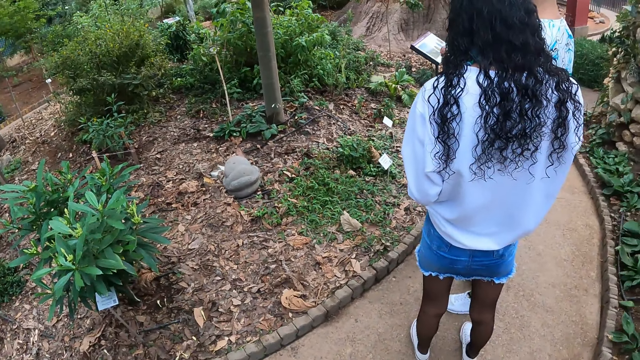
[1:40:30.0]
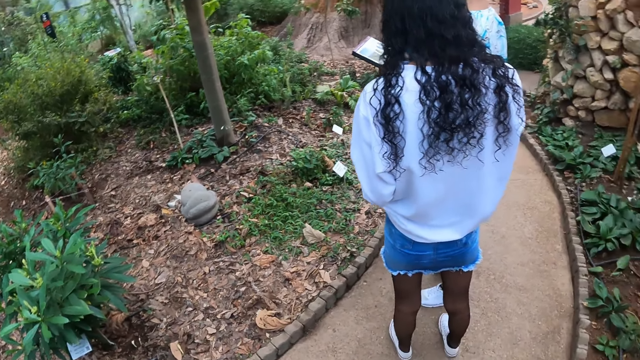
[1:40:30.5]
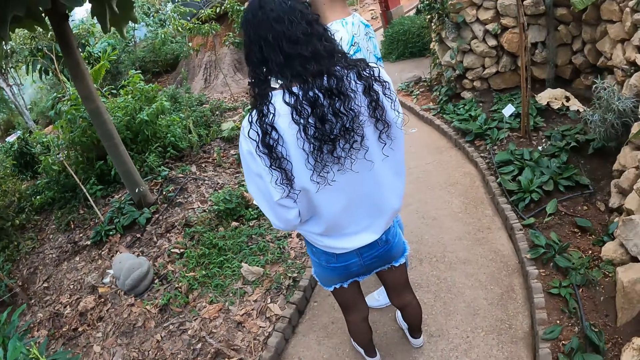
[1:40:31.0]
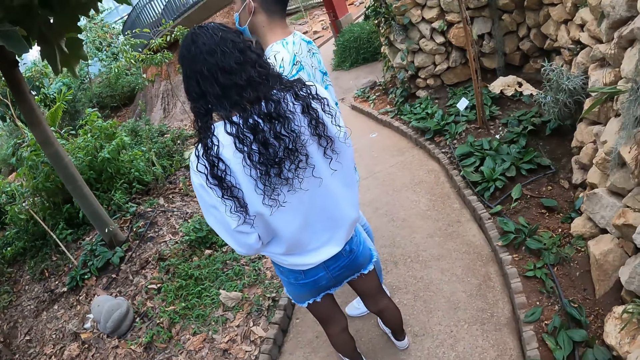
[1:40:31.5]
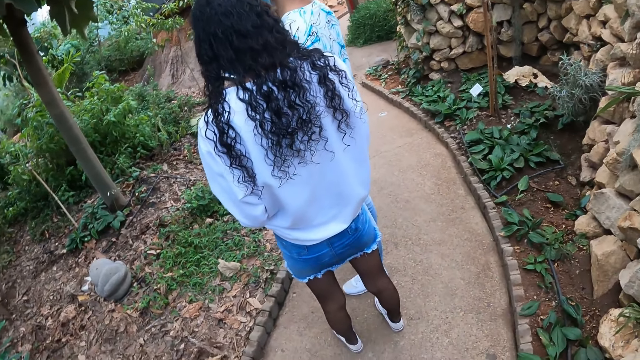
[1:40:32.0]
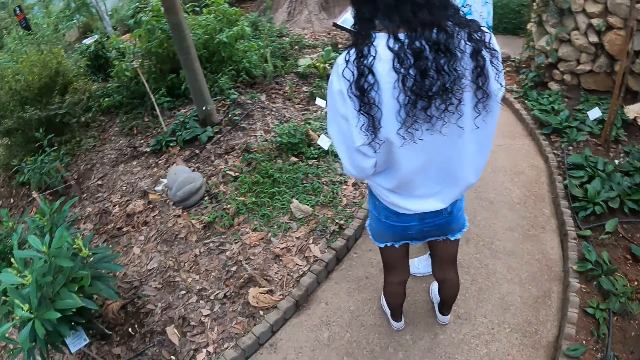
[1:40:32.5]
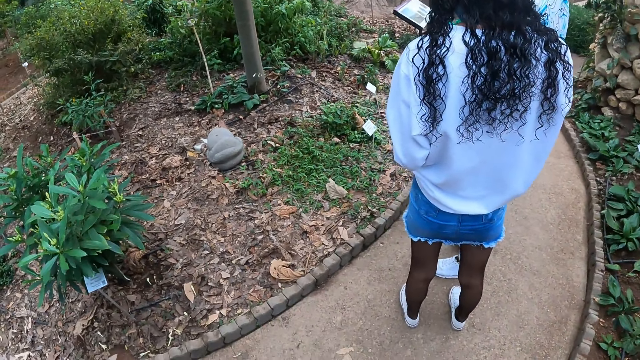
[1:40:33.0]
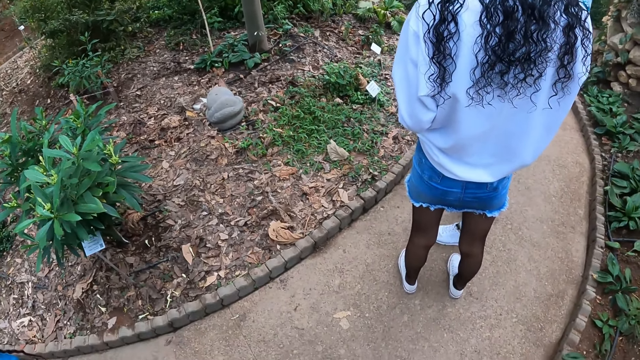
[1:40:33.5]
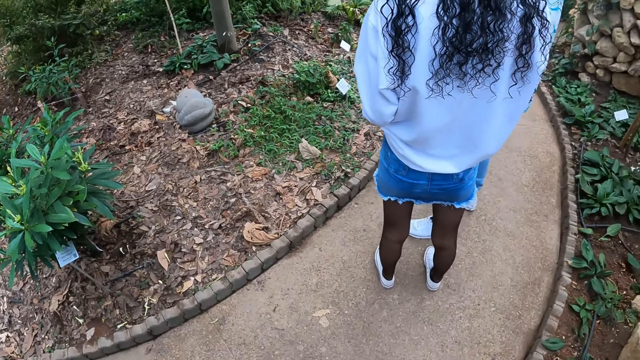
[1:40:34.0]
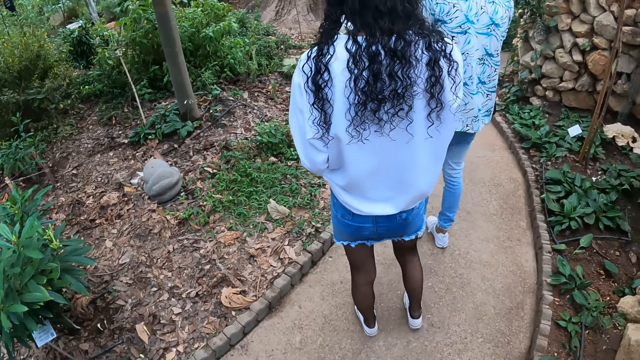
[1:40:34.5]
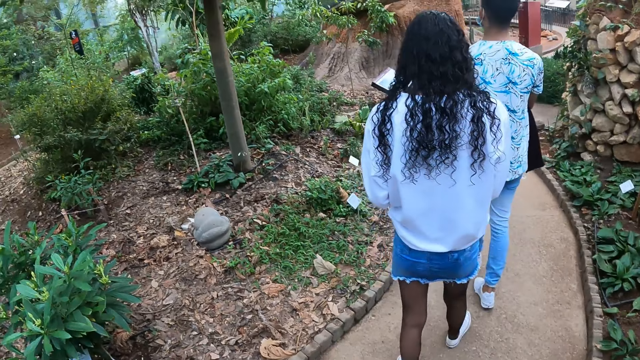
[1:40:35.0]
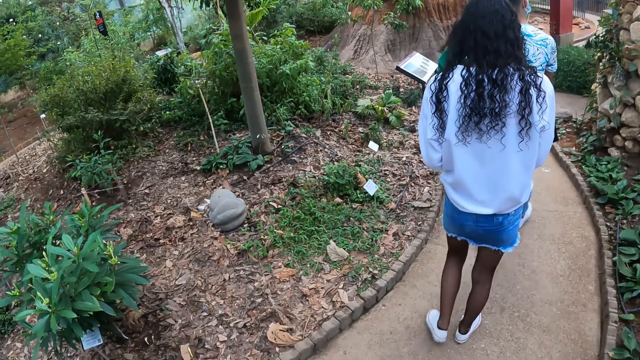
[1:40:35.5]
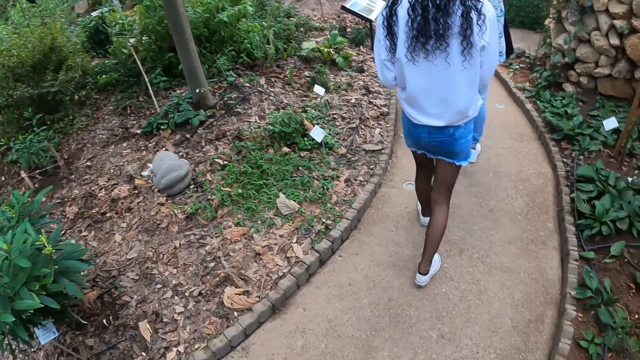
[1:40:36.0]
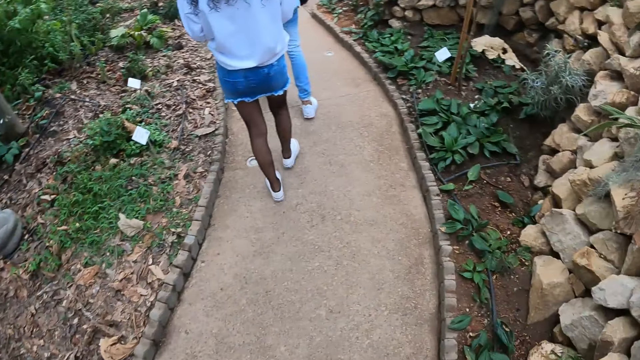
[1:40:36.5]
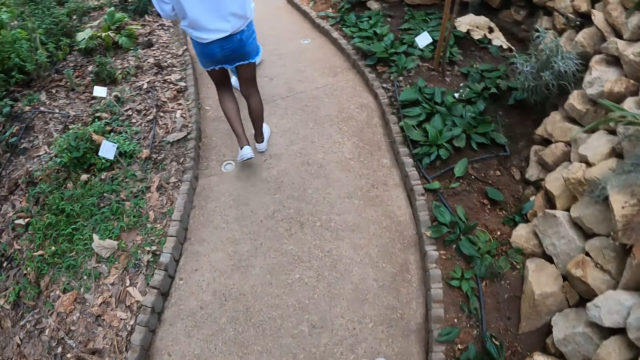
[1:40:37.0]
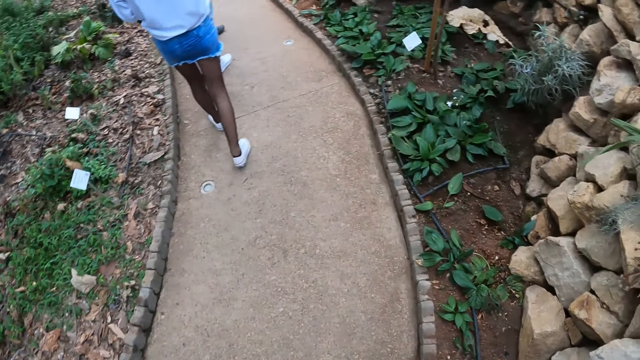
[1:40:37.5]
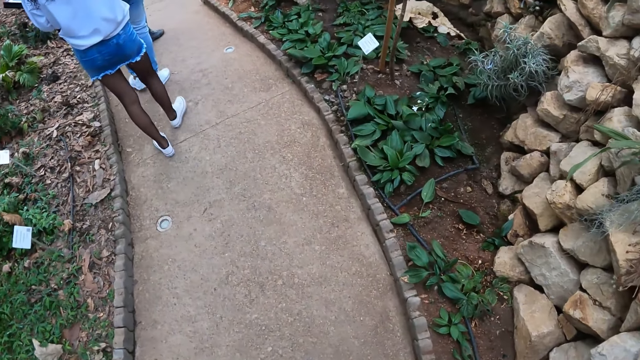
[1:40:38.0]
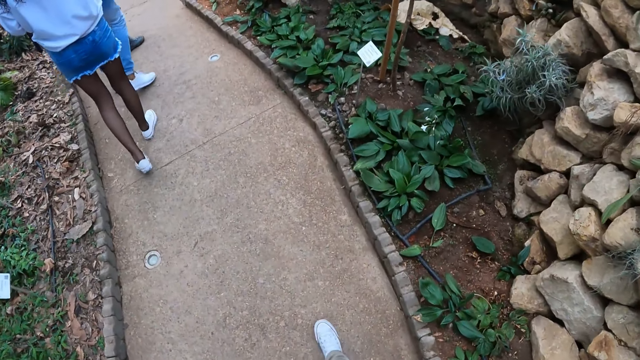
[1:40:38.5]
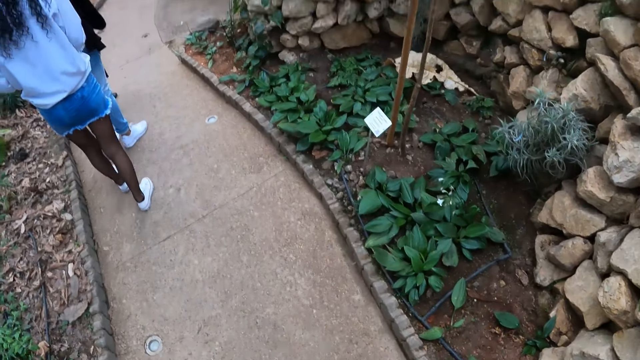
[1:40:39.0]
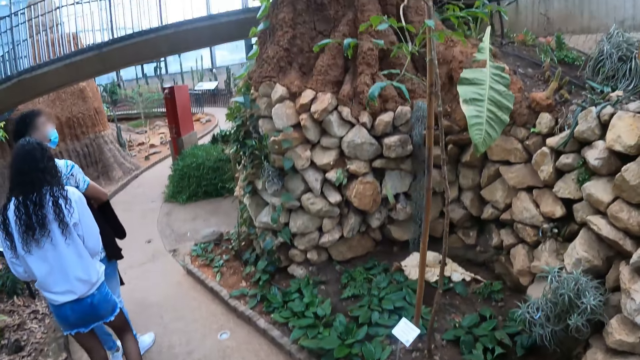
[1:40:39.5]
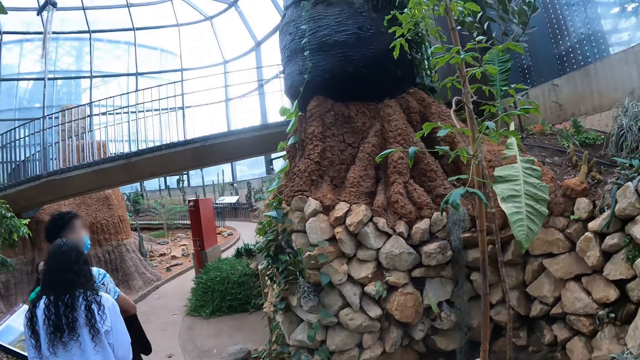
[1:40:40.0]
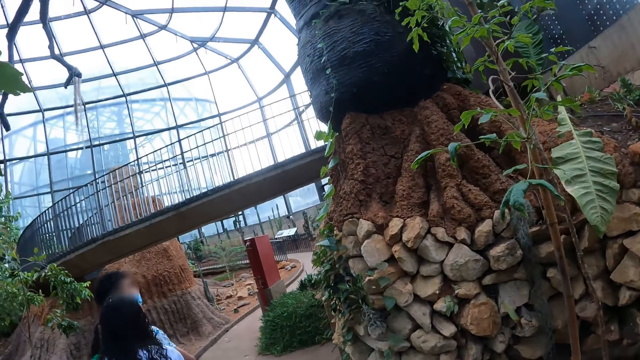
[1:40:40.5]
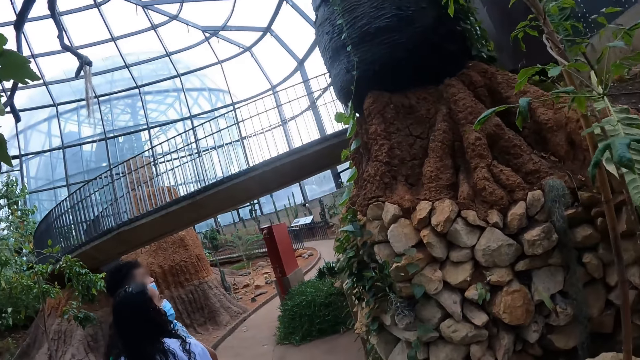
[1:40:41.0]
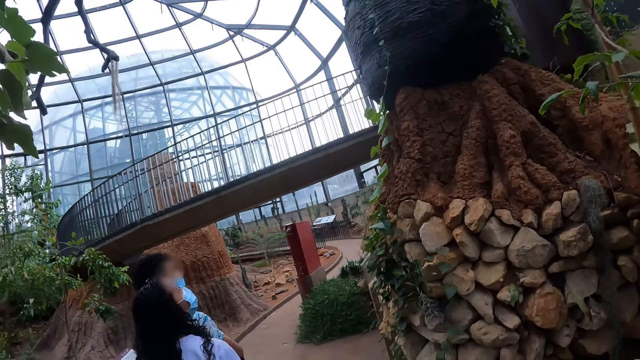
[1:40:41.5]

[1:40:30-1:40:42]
The camera wearer walks around.

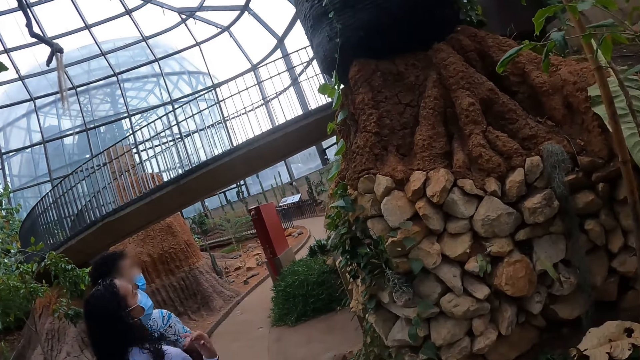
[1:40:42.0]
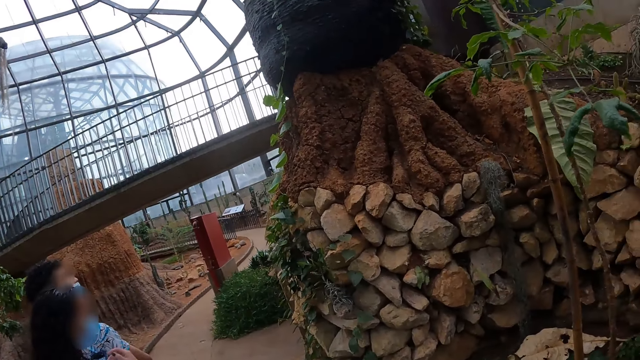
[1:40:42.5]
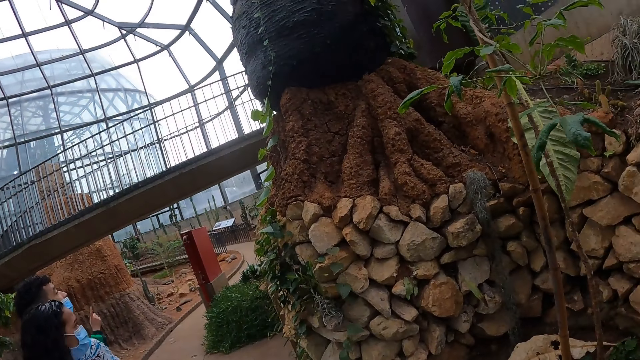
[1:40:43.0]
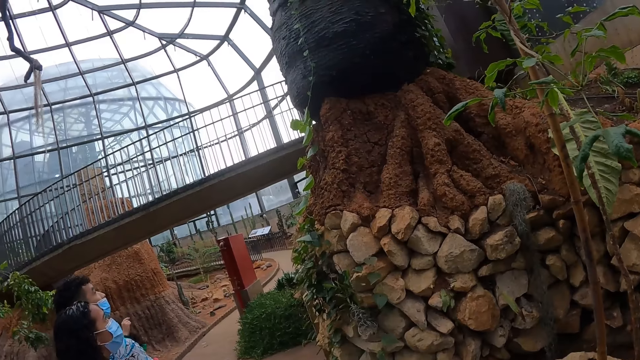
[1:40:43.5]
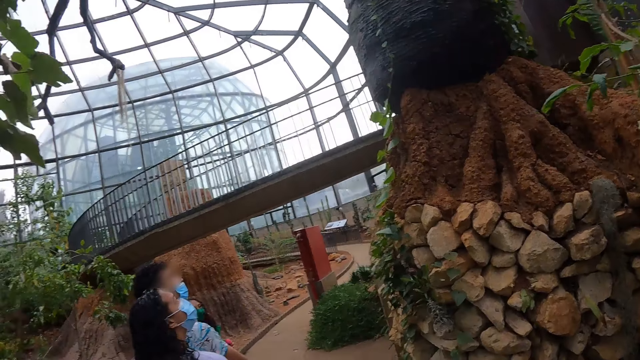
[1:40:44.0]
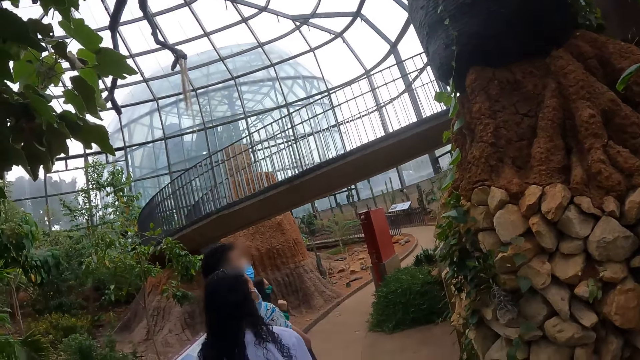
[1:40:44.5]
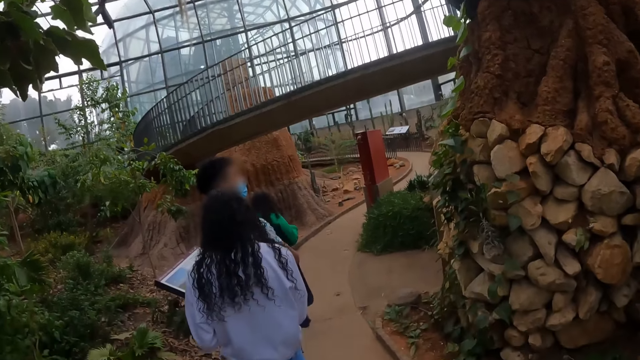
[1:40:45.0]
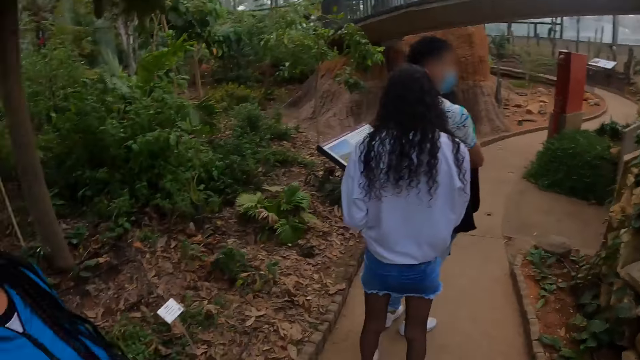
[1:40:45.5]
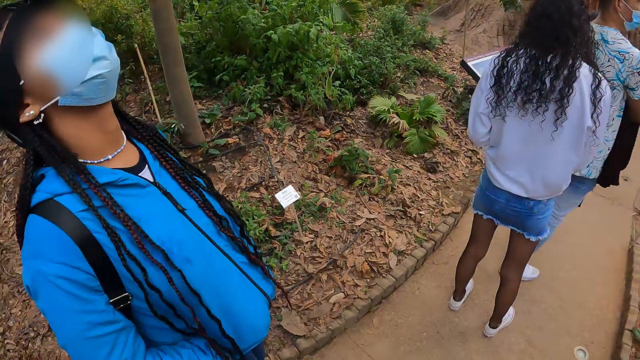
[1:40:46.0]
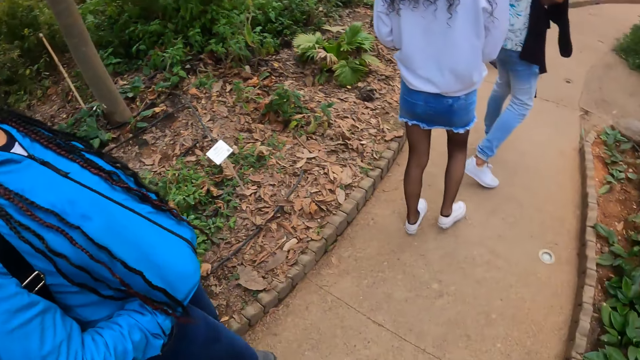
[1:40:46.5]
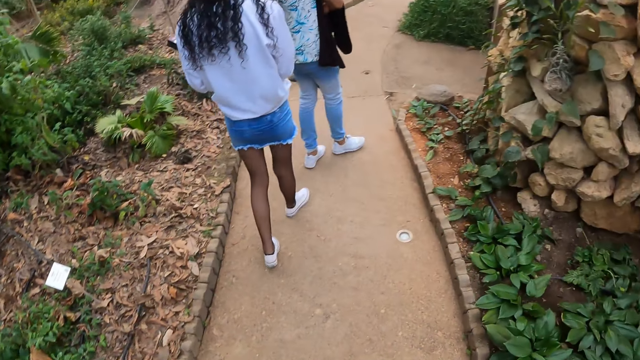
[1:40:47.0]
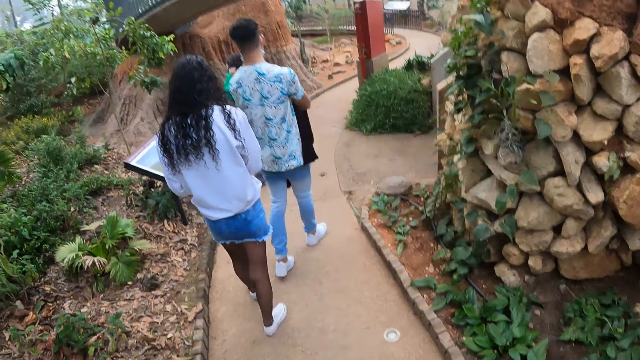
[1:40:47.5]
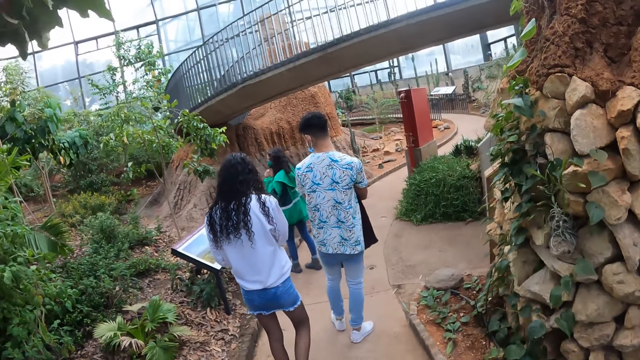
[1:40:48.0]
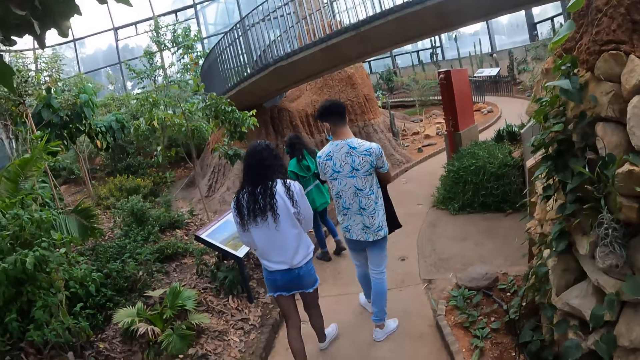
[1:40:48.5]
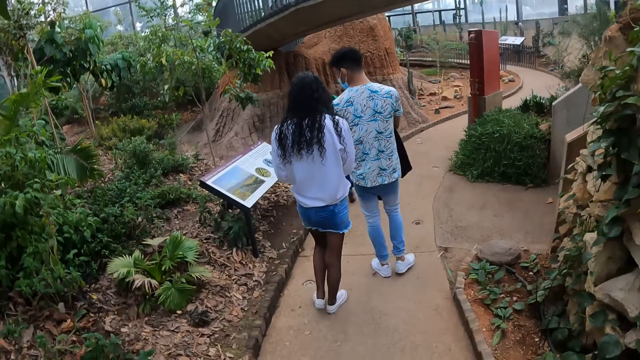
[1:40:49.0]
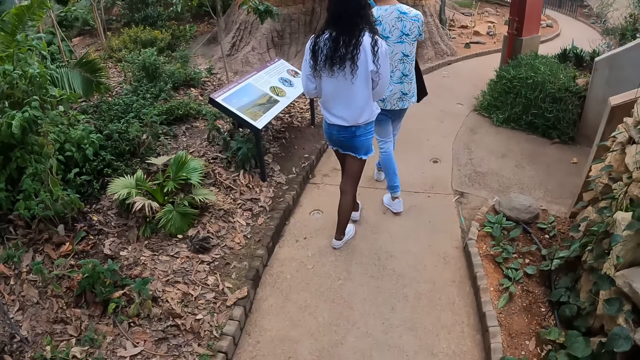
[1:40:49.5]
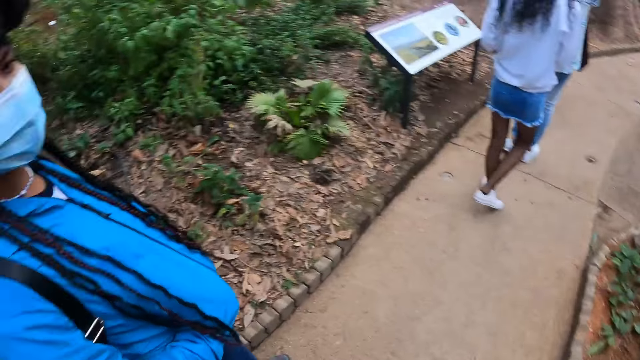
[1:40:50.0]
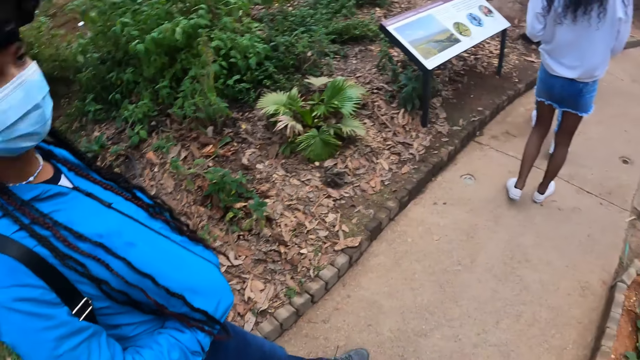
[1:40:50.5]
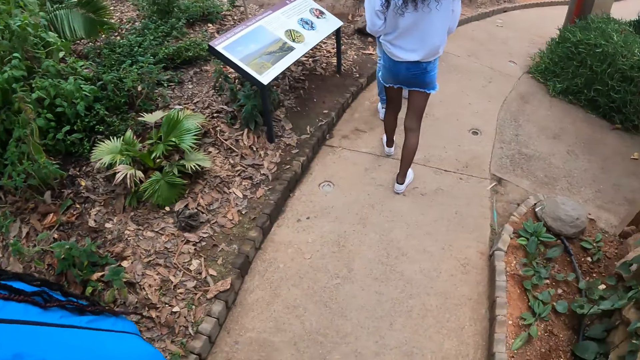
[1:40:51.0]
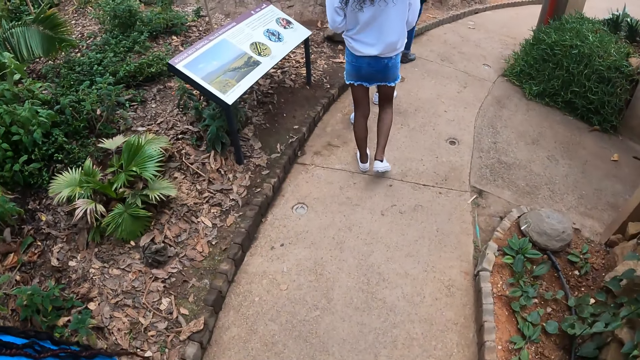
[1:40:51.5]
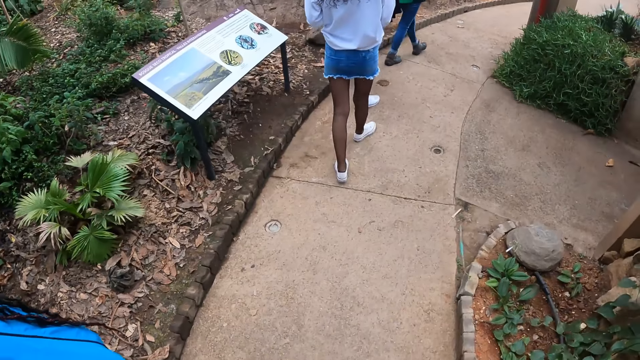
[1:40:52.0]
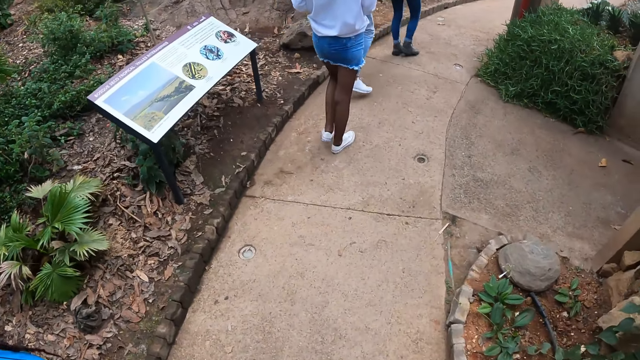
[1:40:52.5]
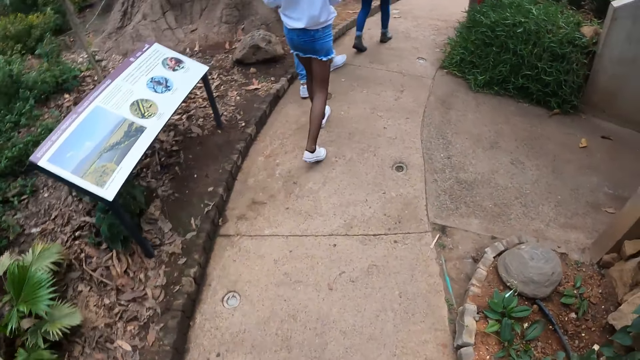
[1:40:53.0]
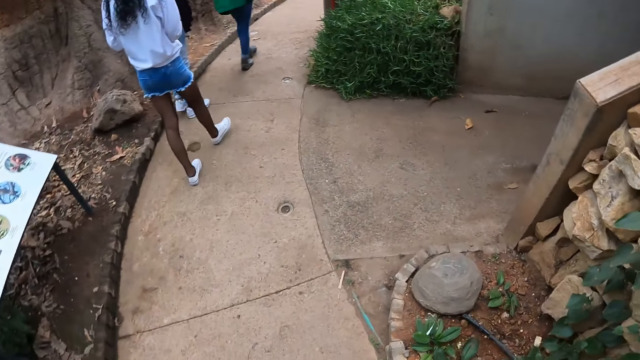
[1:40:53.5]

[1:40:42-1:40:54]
The camera wearer looks around. They walk around.
